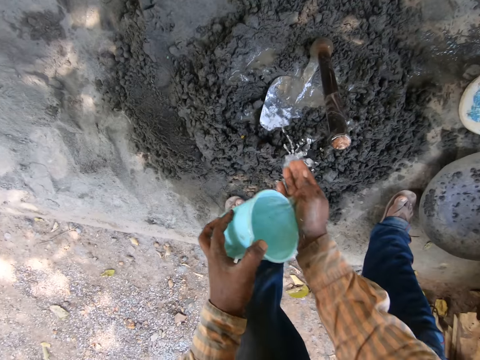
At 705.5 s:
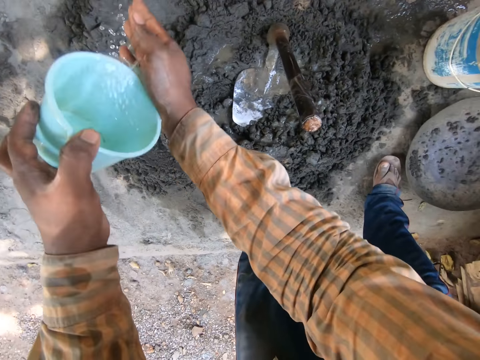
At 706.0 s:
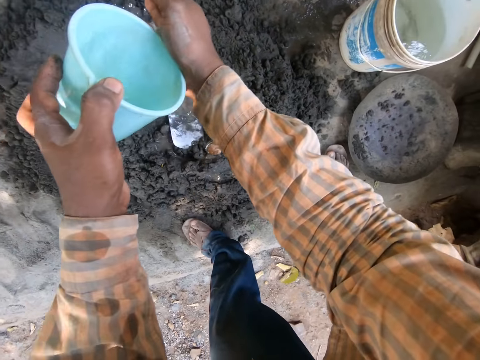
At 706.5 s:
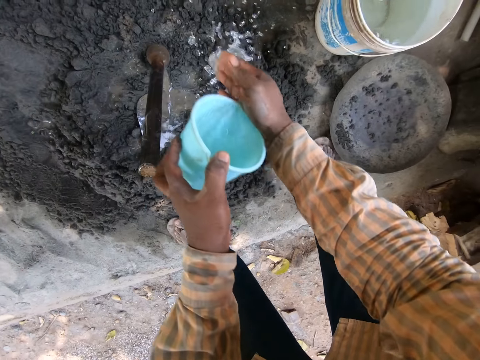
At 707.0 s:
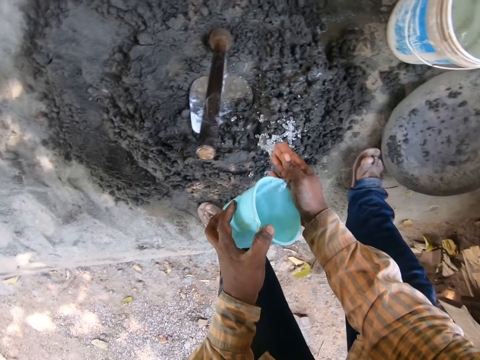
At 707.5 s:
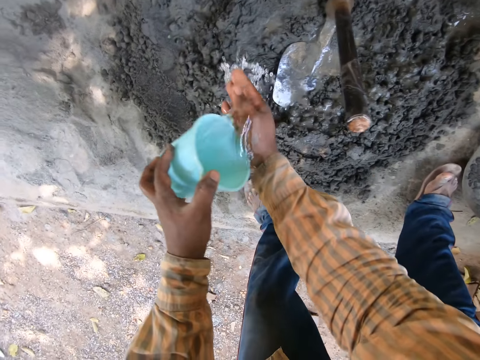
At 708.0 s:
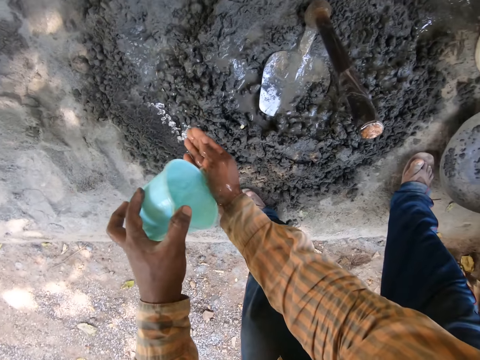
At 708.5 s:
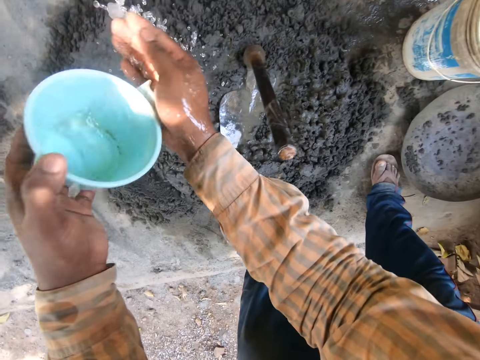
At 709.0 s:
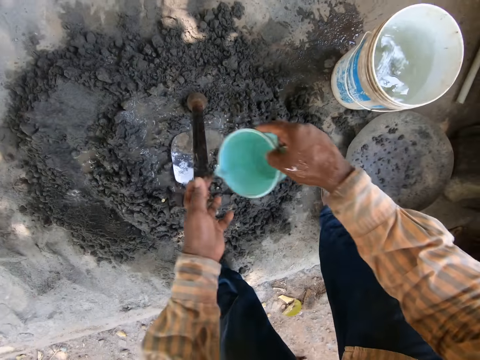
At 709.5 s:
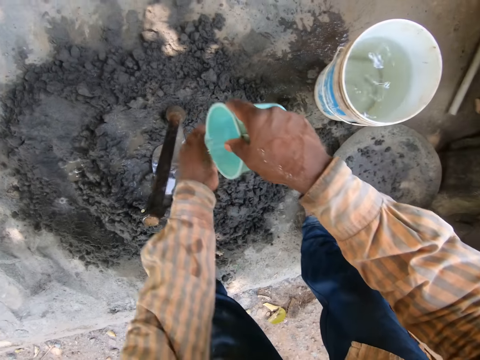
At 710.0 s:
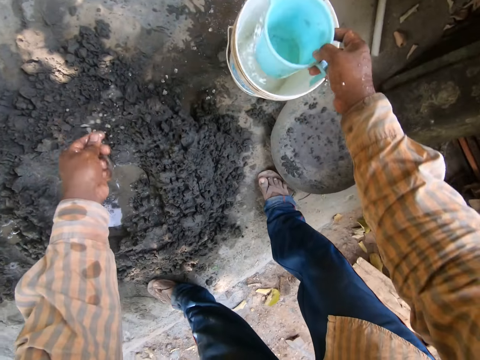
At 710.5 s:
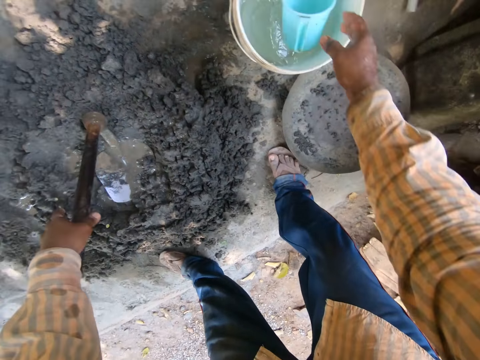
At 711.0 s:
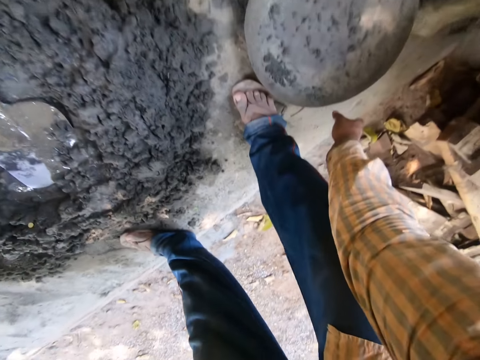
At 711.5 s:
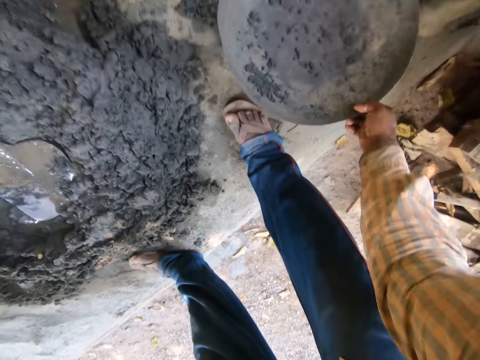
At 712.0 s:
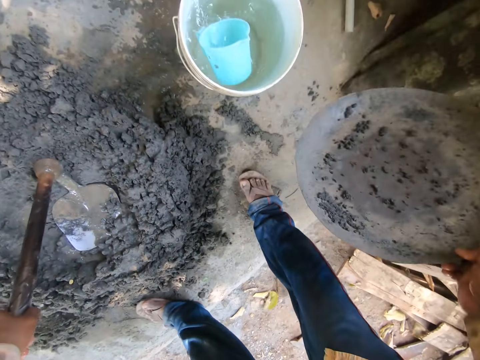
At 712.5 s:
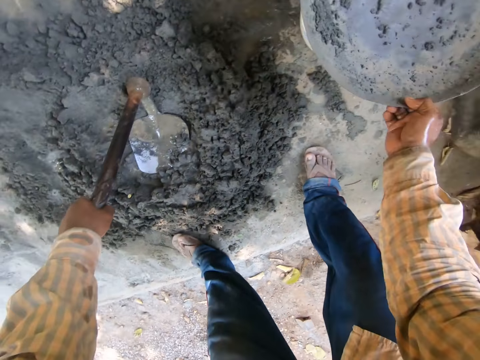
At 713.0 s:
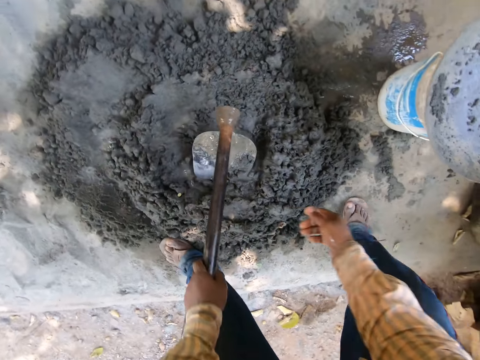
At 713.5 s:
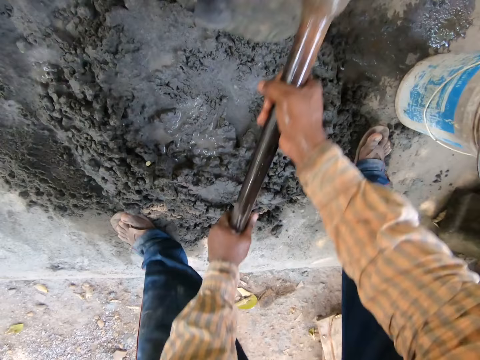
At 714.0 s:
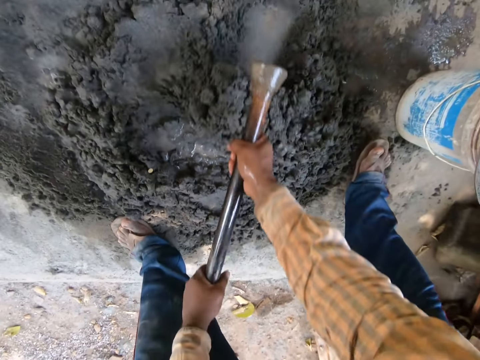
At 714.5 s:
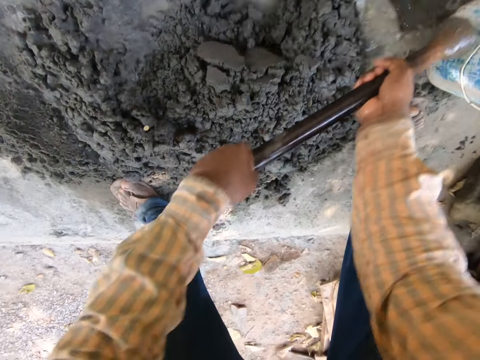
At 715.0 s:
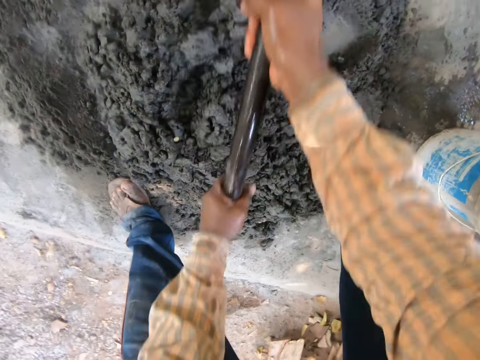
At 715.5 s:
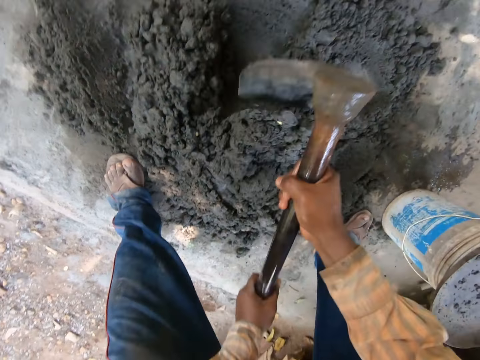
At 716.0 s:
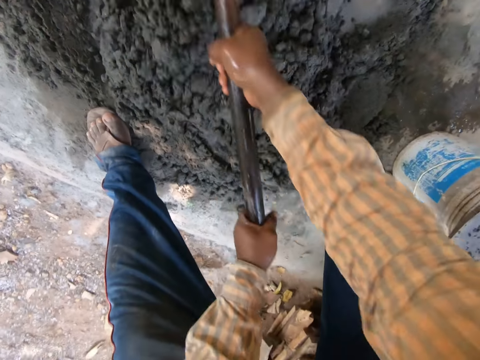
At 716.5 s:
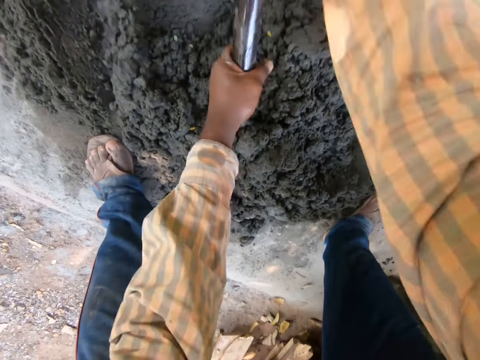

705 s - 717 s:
The camera wearer passes the cup from his left hand to his right hand. He touches the hoe on the ground with his left hand. He rinses his left hand on the pile of mortar on the ground with water from the cup in his right hand. He drops the cup in the bucket on the ground with his right hand. He holds the hoe on the ground with his left hand. He picks up the head pan from the ground with his right hand. He places the head pan on the bucket on the ground with his right hand. He holds the hoe on the ground with both hands. He mixes mortar on the ground with the hoe in both hands.

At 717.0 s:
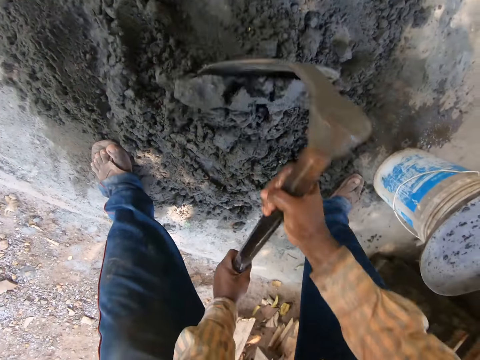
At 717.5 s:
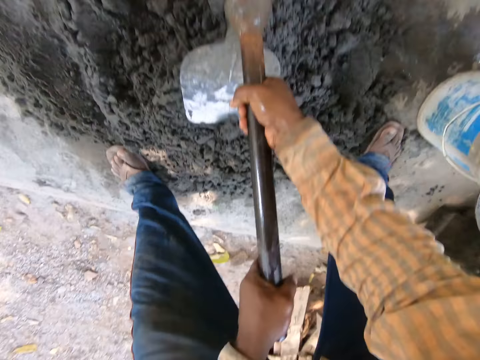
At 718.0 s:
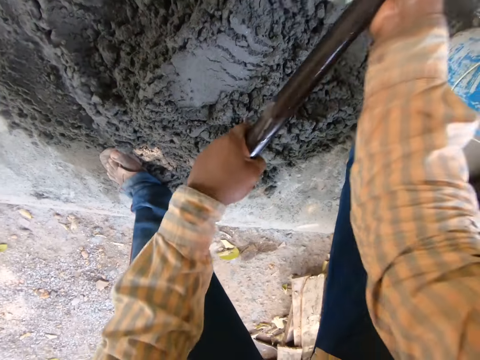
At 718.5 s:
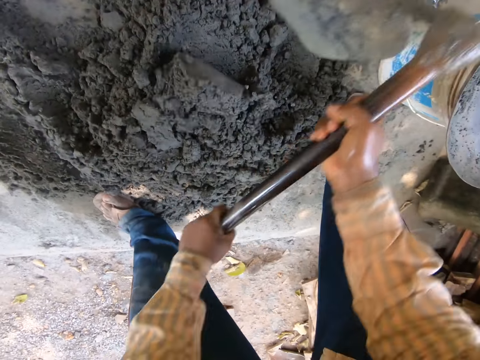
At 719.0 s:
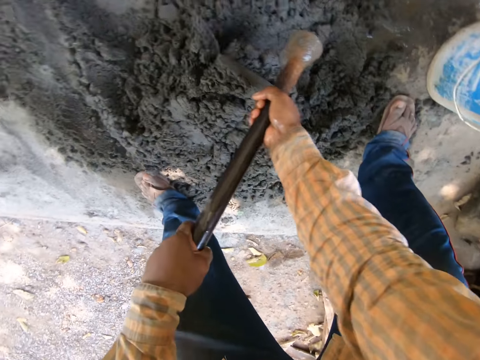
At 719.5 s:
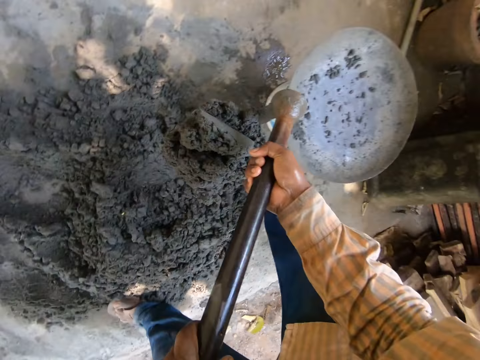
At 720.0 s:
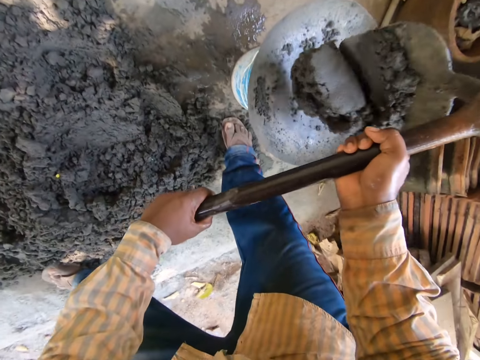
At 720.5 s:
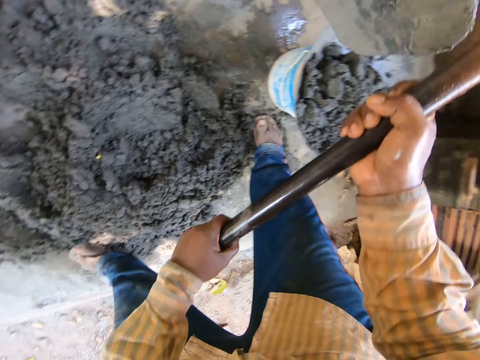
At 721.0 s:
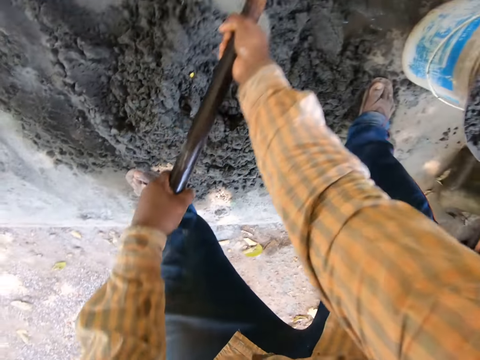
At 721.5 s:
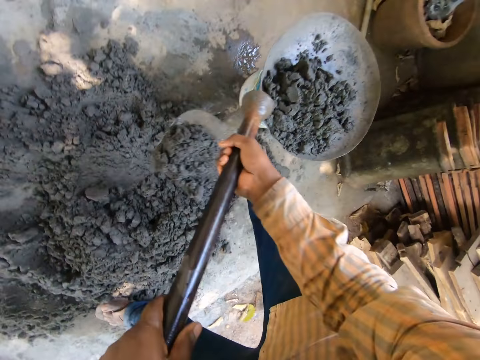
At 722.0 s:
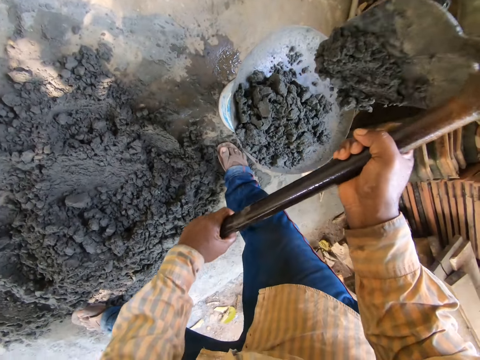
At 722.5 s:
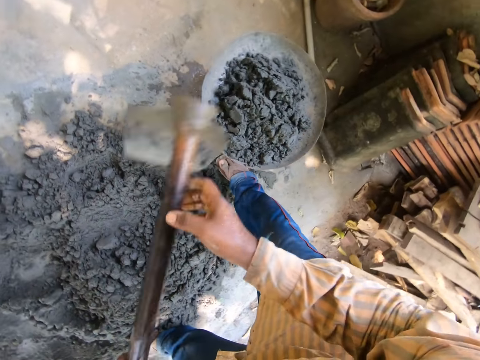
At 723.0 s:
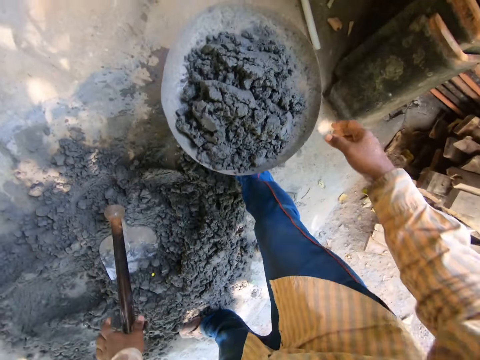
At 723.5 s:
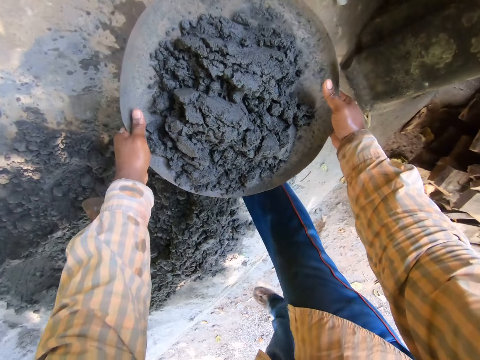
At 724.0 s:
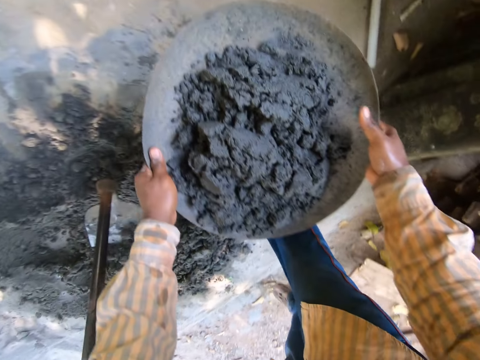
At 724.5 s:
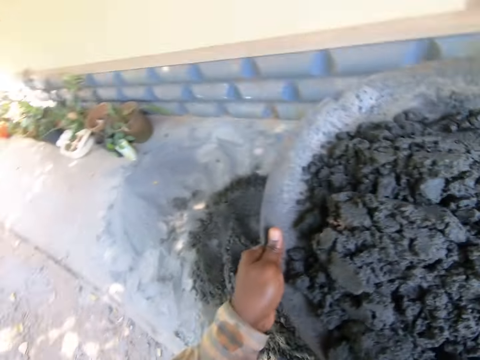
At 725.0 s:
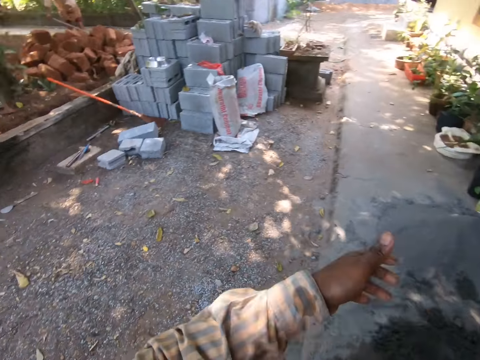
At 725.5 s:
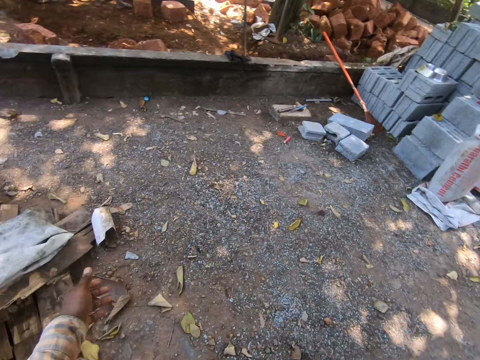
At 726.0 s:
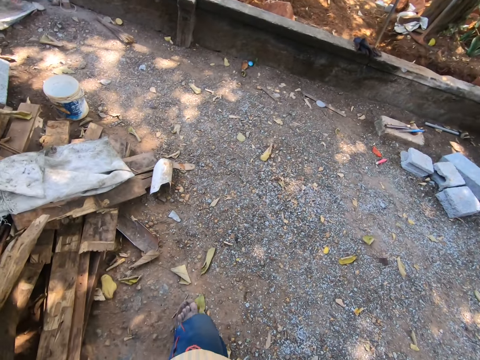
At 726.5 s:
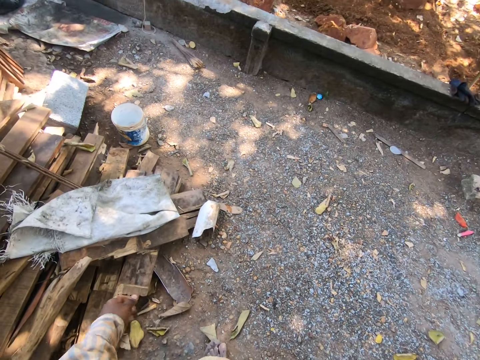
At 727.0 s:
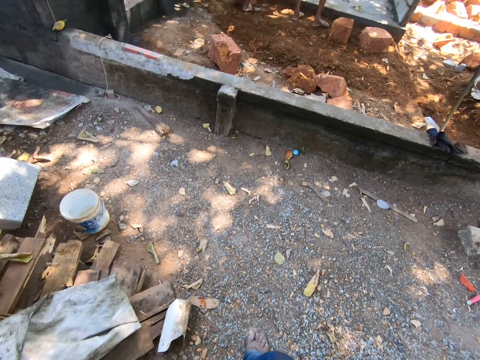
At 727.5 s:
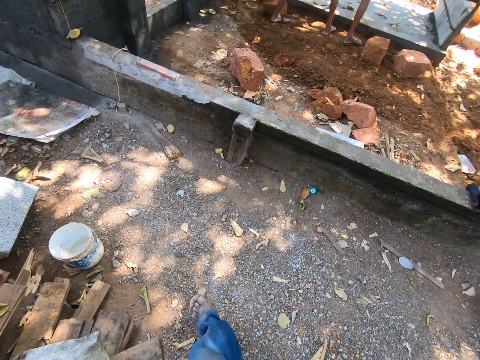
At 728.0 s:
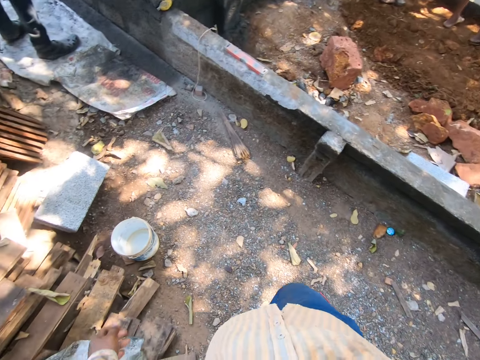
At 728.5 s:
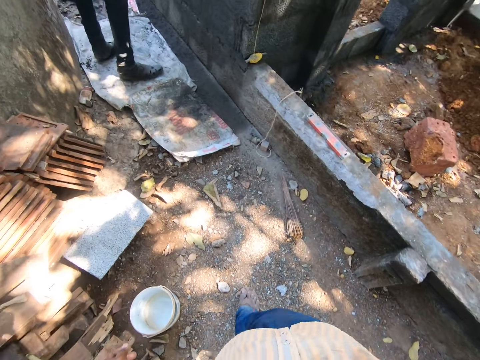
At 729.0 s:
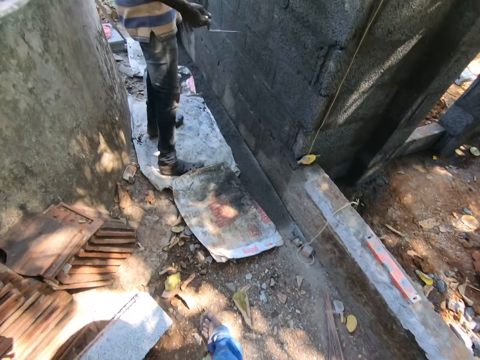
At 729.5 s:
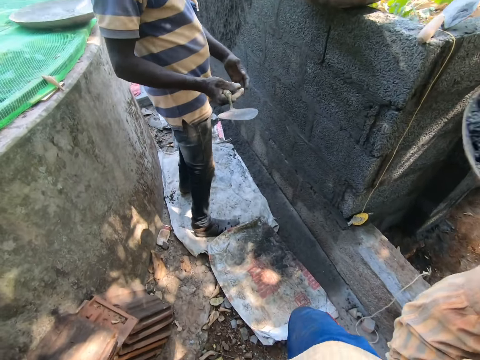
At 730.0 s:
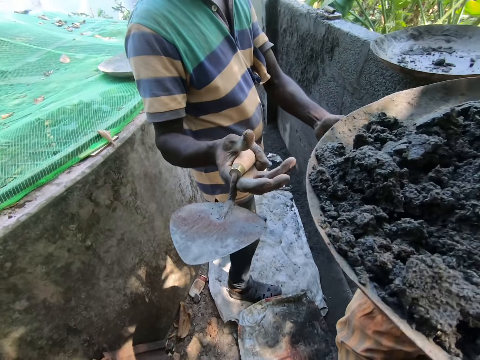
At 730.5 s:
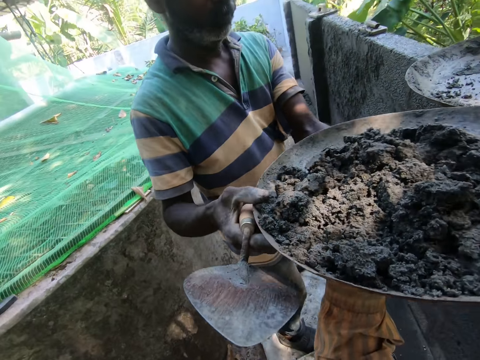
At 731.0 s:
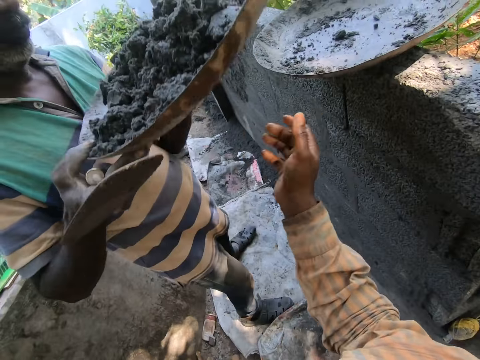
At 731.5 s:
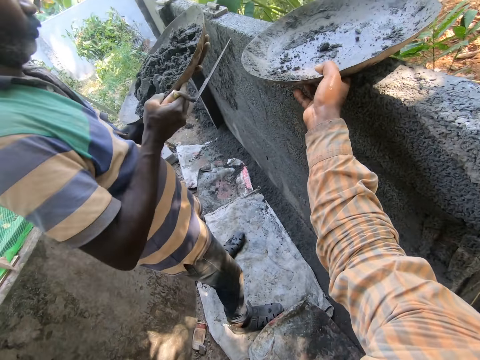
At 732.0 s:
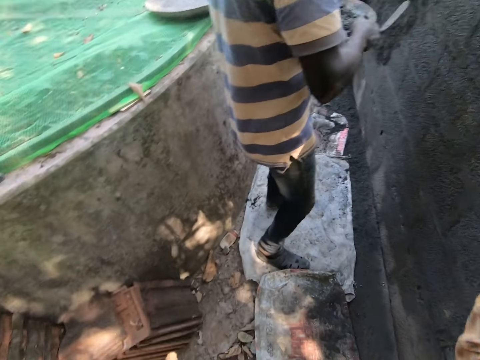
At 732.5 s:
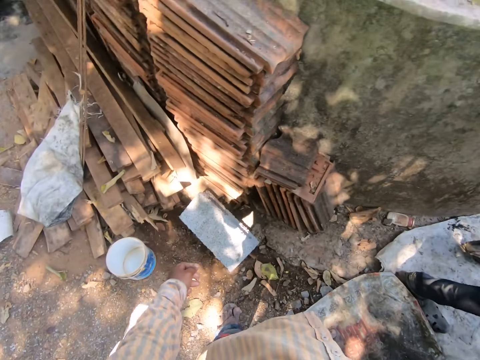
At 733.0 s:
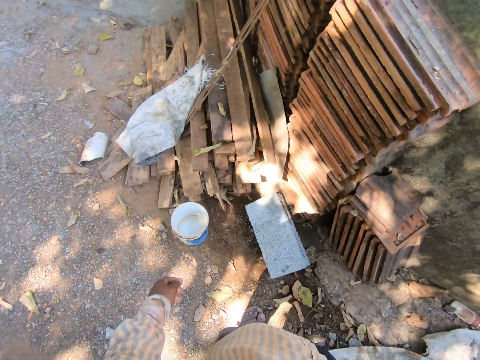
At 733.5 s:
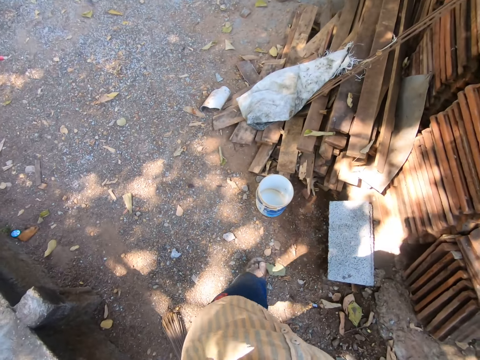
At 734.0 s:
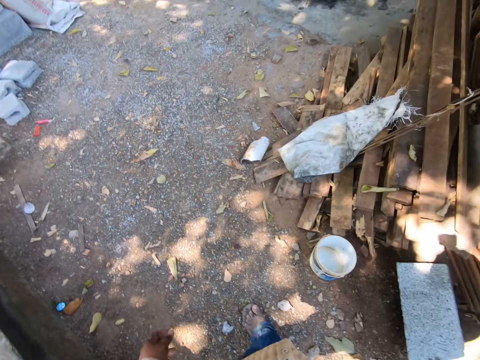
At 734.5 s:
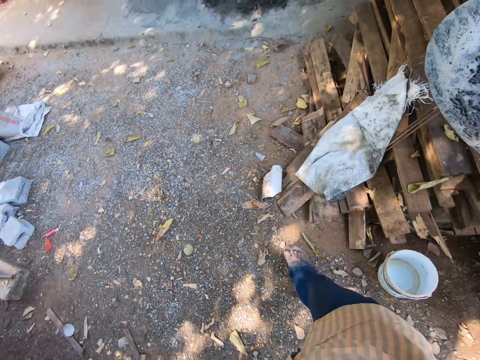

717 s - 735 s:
The camera wearer packs mortar from the ground with the hoe in both hands. He pours mortar into the head pan on the bucket with the hoe in both hands. He packs mortar from the ground with the hoe in both hands. He pours mortar into the head pan on the bucket with the hoe in both hands. He holds the hoe with his left hand. He drops the hoe on the ground with his left hand. He holds the head pan on the bucket with his right hand. He holds the head pan on the bucket with both hands. He picks up the head pan from the bucket with both hands. He carries the bucket with cement. He adjusts the head pan on his right hand with his left hand. He removes his left hand from the head pan in his right hand. He walks. A man collects the head pan from the camera wearer with both hands. The man adjusts his left hand on the head pan. The camera wearer picks up the head pan from the wall with his right hand. He walks.
